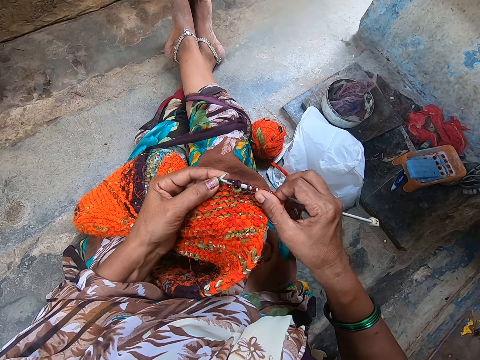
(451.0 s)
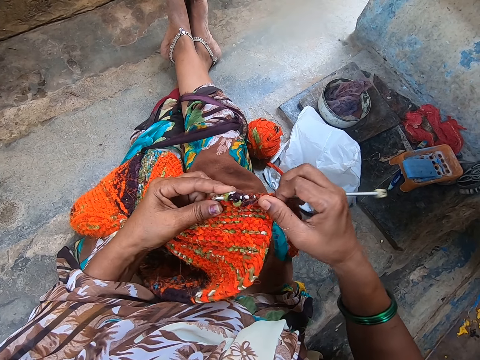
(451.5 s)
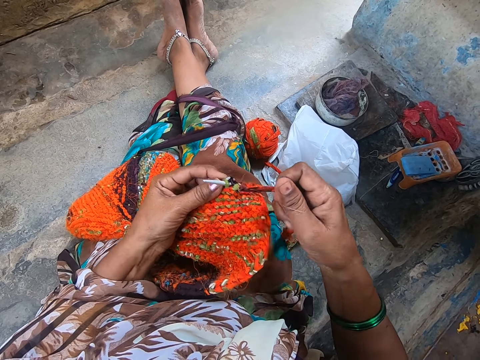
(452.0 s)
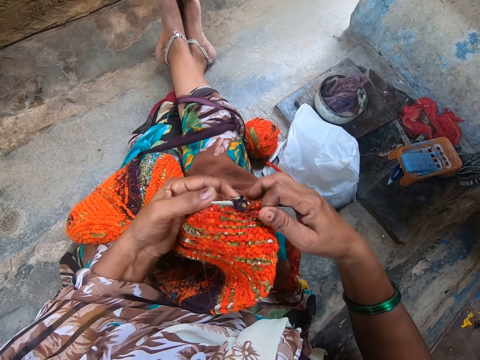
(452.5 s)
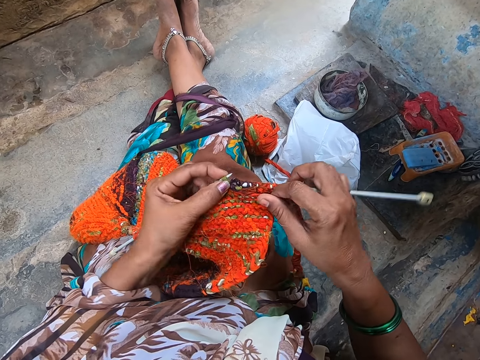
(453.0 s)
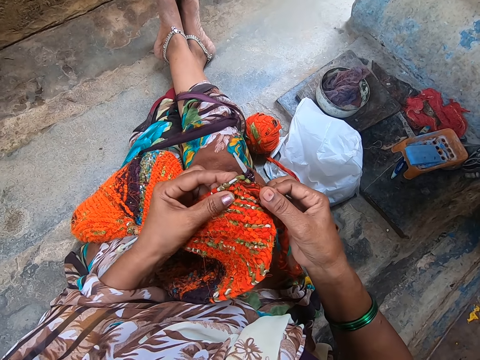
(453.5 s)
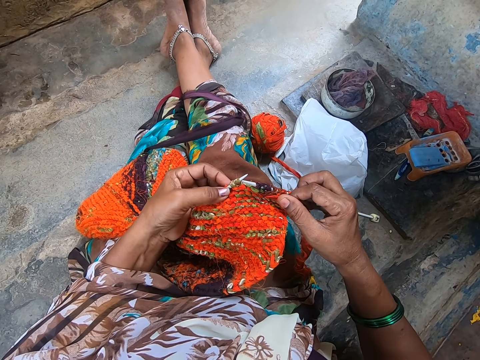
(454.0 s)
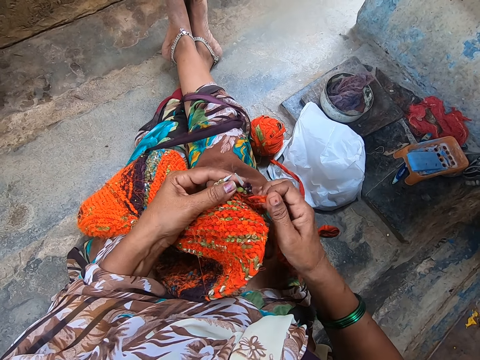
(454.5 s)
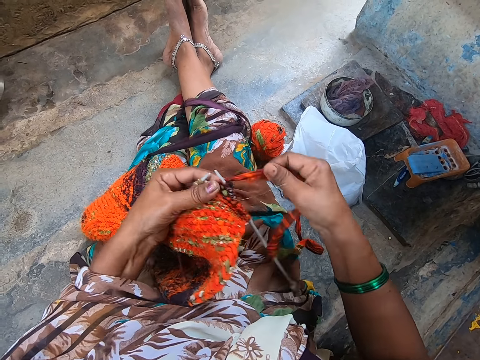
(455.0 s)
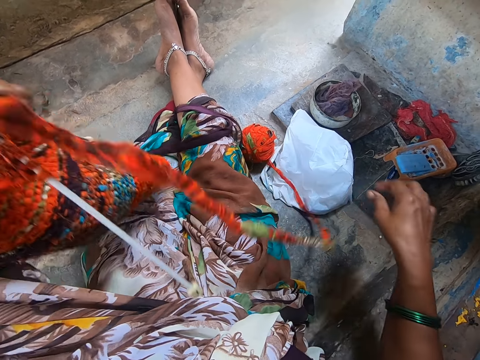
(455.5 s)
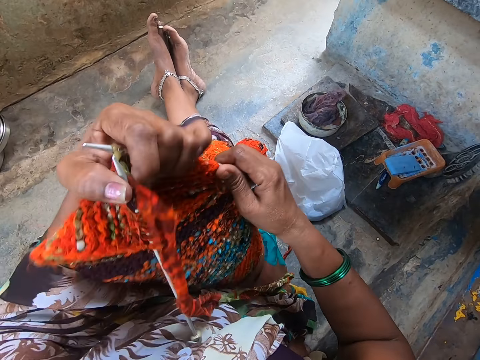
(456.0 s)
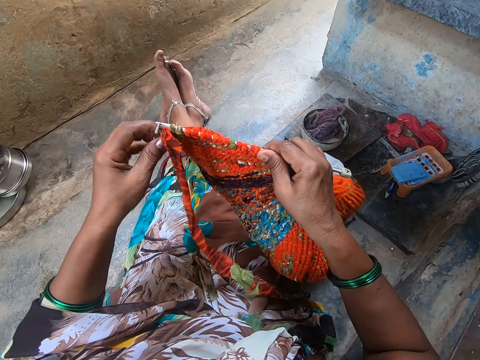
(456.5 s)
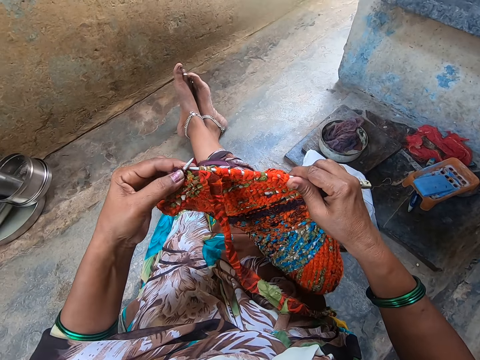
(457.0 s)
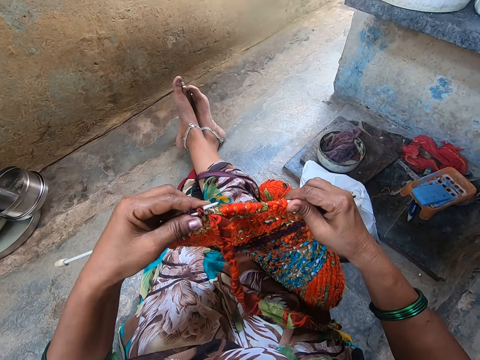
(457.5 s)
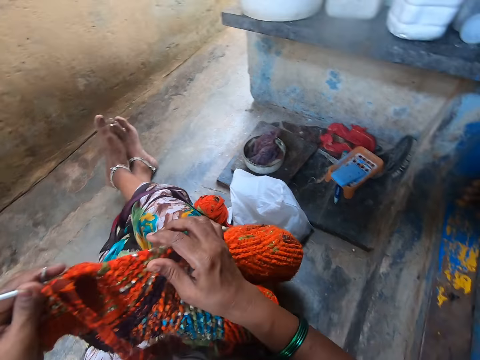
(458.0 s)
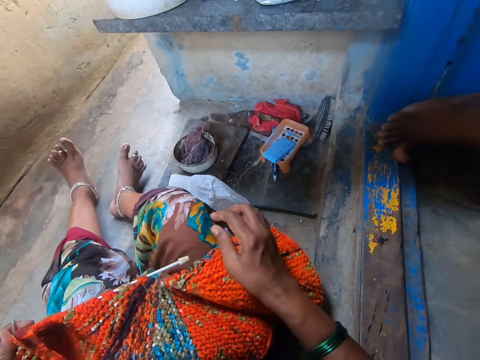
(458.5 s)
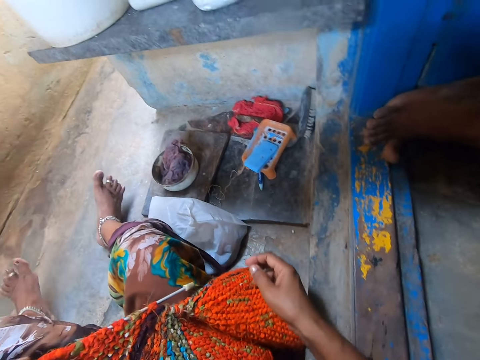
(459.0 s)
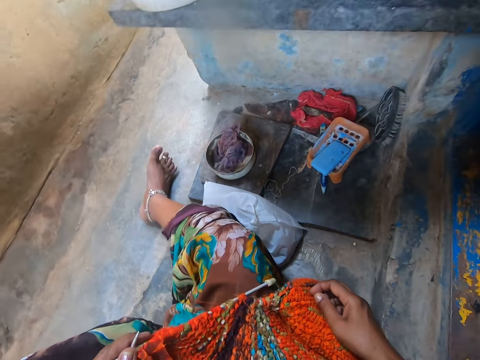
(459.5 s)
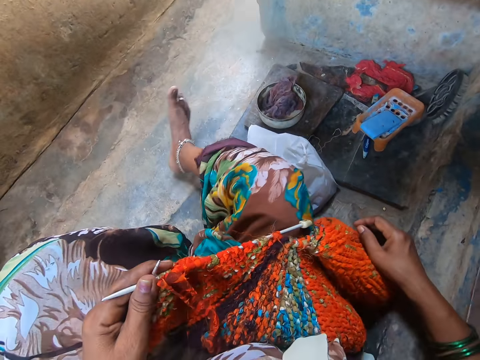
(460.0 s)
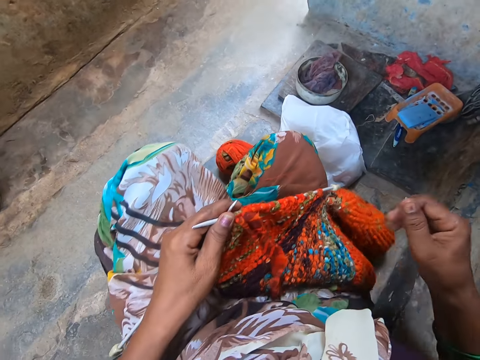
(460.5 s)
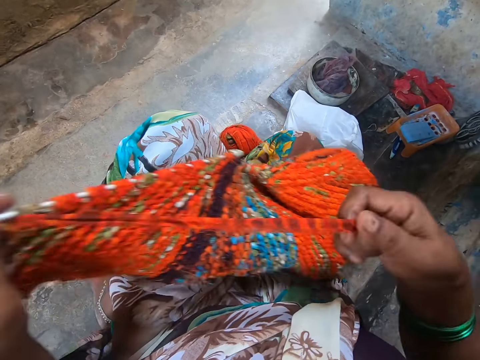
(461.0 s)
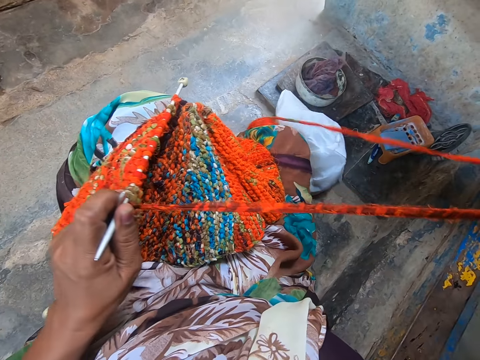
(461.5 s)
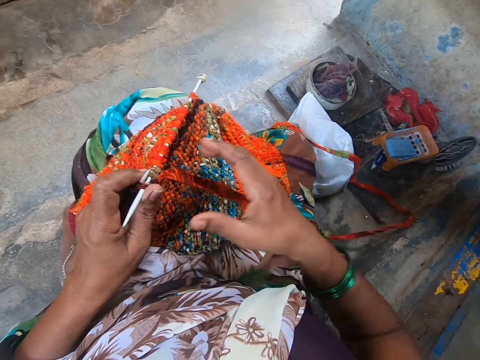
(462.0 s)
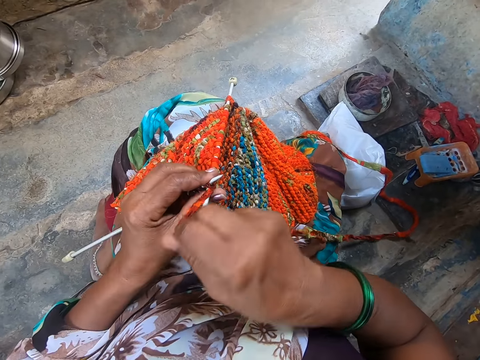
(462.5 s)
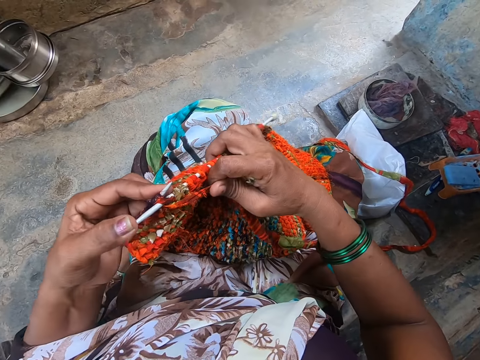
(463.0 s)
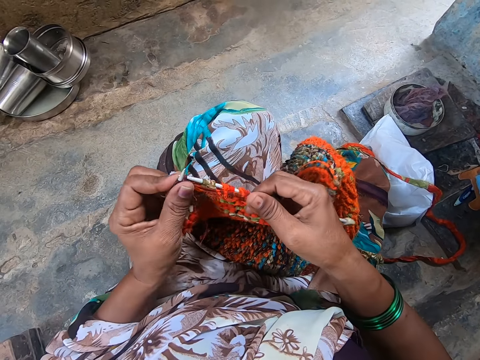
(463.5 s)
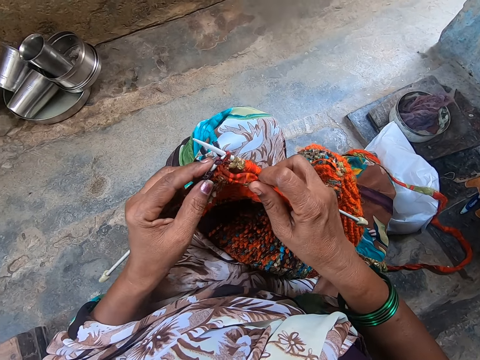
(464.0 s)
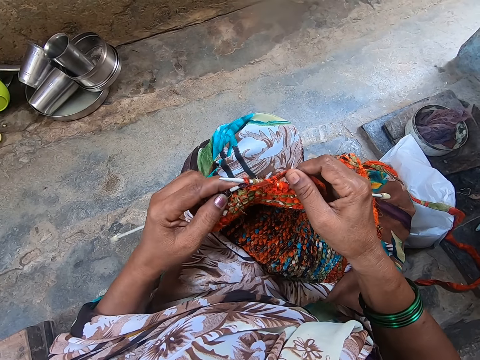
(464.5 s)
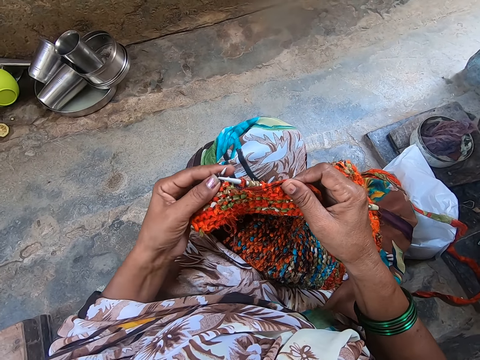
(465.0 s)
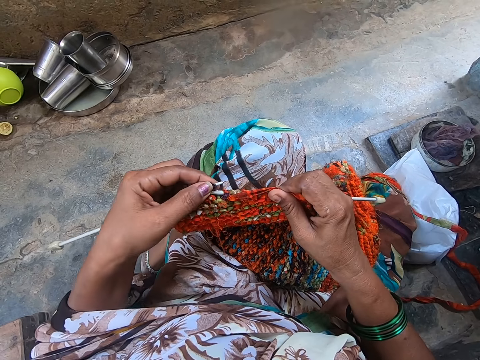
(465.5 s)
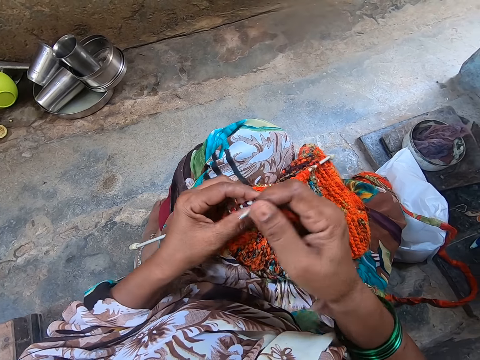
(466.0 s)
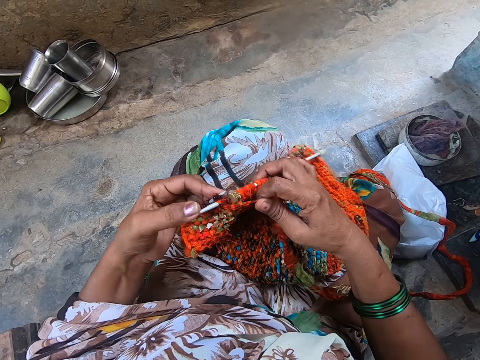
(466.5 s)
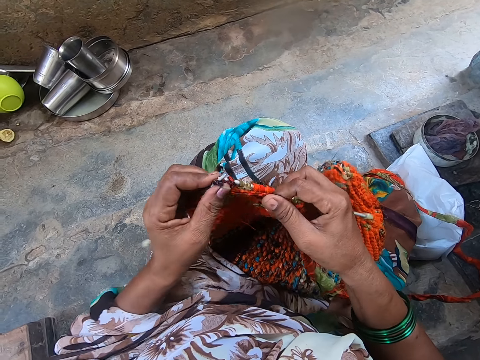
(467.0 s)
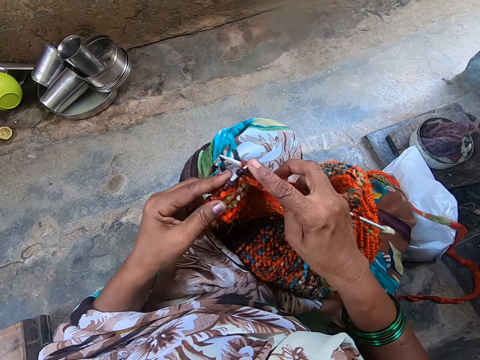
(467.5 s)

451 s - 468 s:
The camera wearer turns the knit fabric to the other side. She knits a crochet using a crochet hook. She folds her legs. She pulls yarn from the knit fabric with her right hand. She knits the fabric with yarn and the knitting needles.

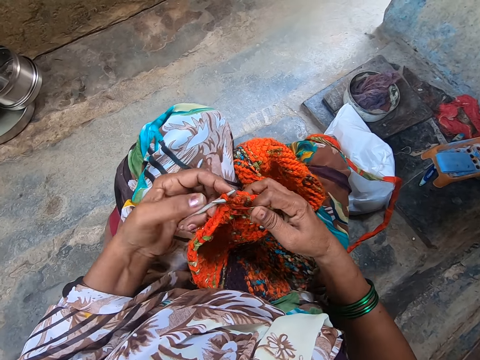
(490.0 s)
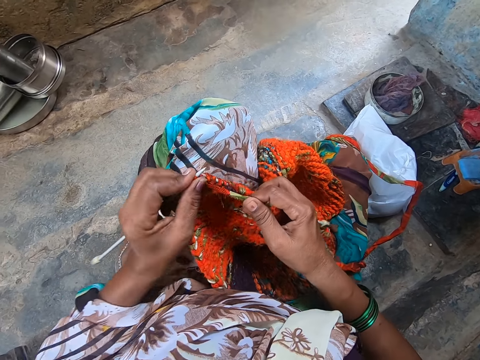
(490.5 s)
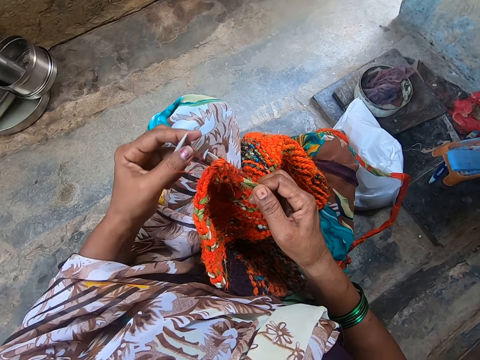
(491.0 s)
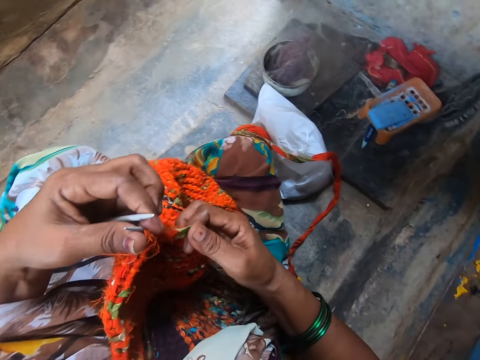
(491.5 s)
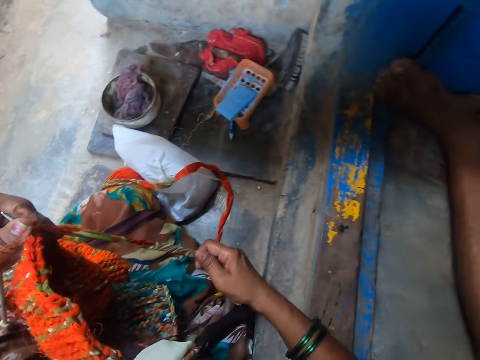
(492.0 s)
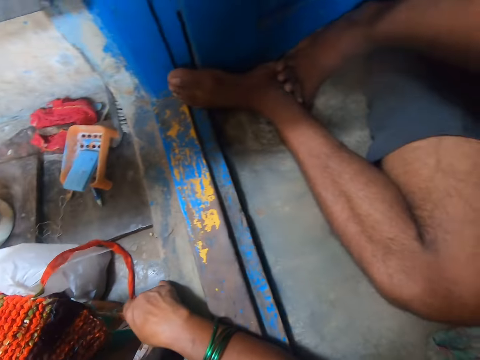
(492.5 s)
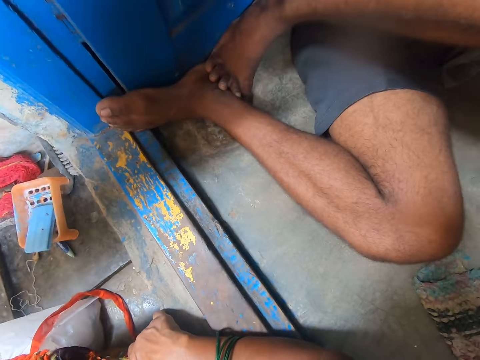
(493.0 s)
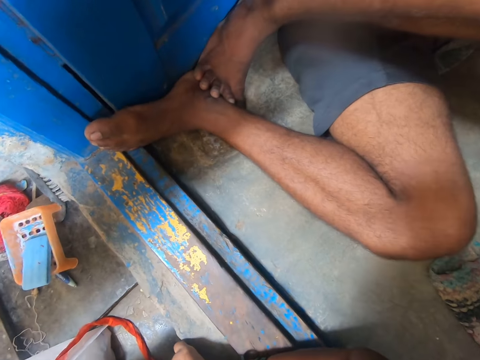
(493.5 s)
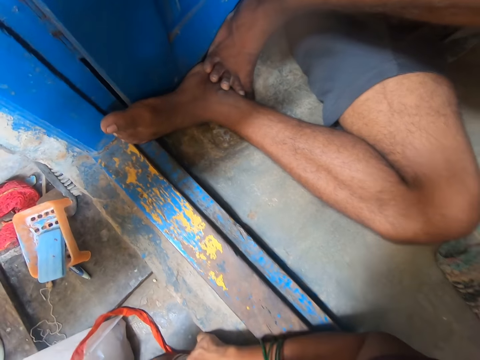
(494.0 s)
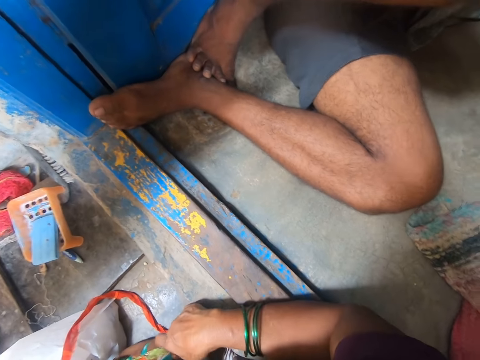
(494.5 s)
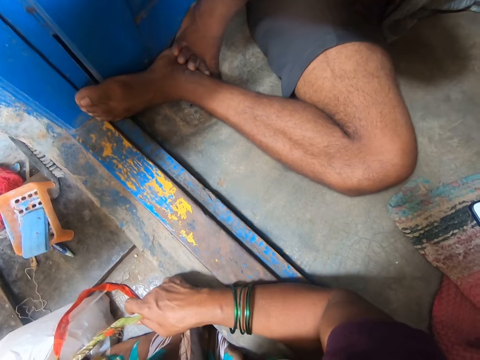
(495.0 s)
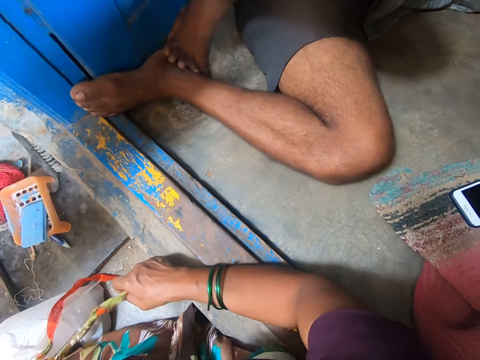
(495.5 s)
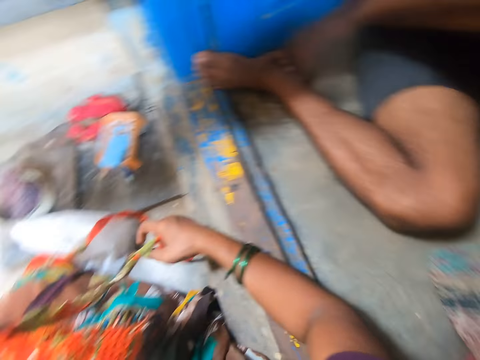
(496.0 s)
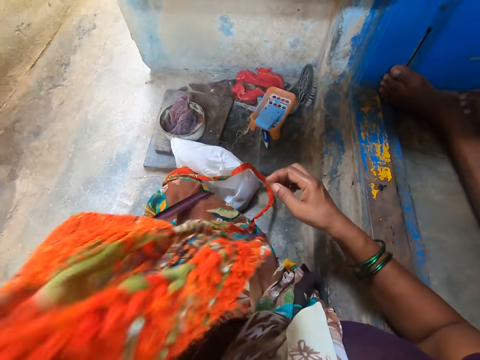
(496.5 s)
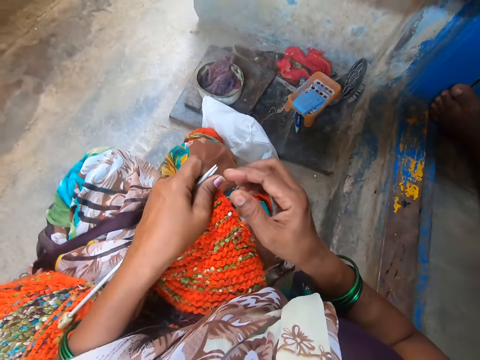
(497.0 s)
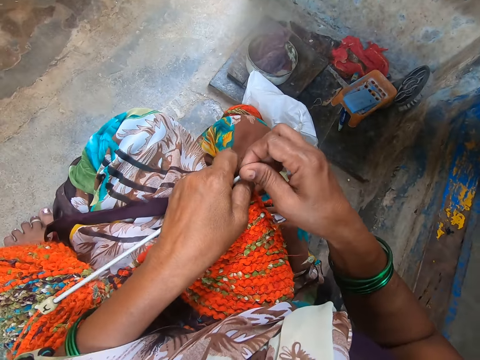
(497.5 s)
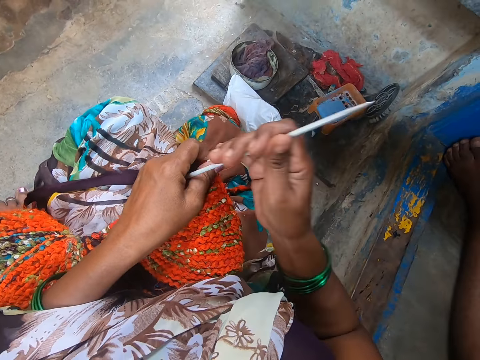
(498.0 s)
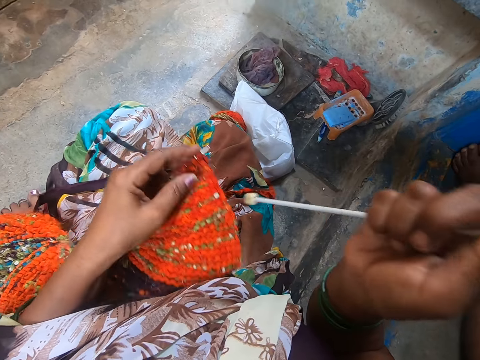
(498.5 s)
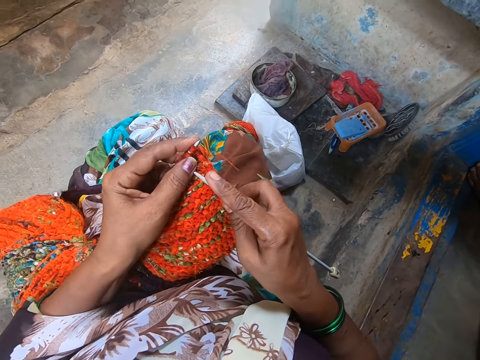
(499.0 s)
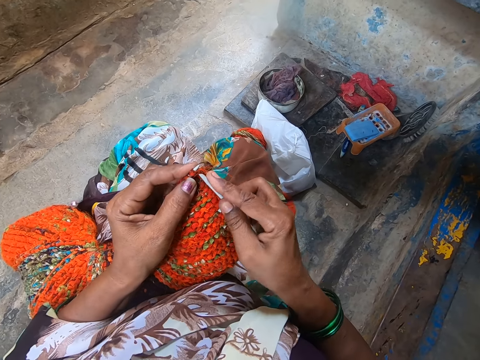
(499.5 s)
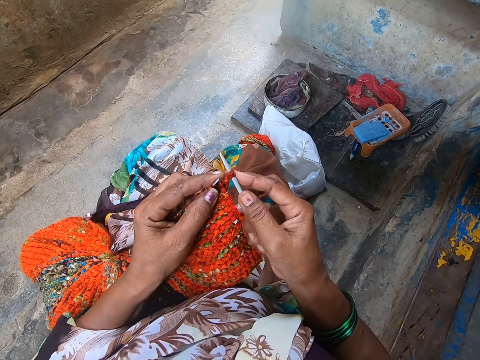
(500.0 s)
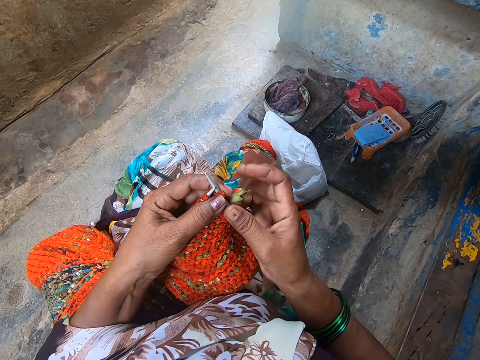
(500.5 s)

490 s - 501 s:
A man sits on the floor. The camera wearer holds the knit fabric and the knitting needles in her left hand. She interacts with the man. She places her right hand on the floor. She turns the crochet. She picks up a crochet hook. She passes the knitting needle in her left hand to her right hand. She knits the fabric with yarn and the knitting needles.
